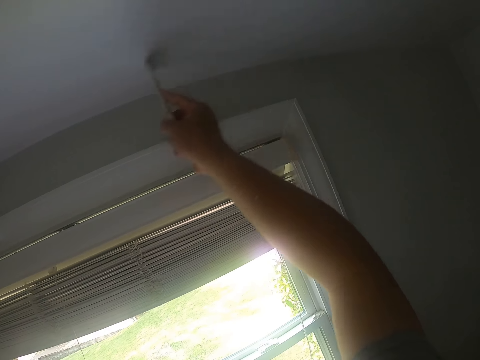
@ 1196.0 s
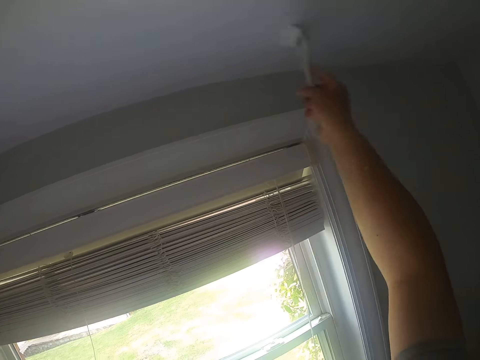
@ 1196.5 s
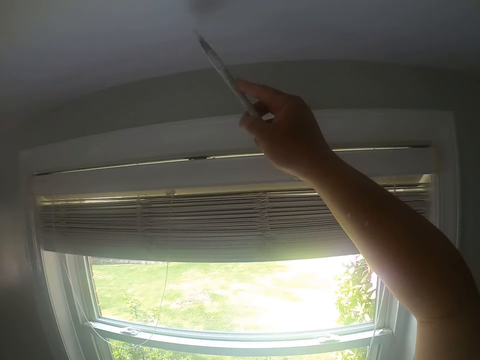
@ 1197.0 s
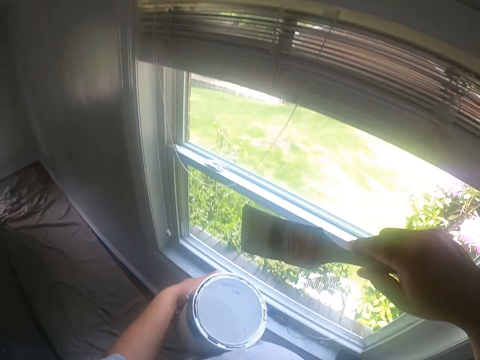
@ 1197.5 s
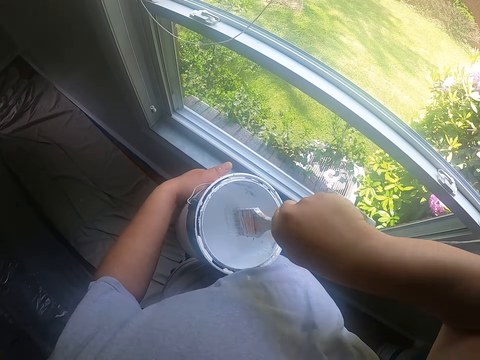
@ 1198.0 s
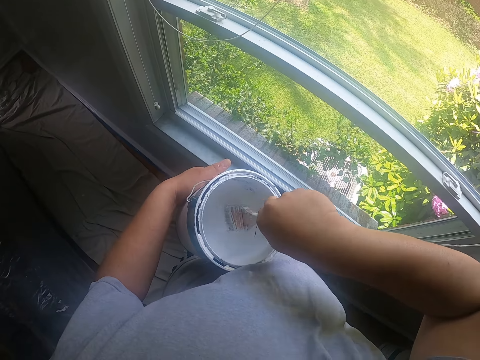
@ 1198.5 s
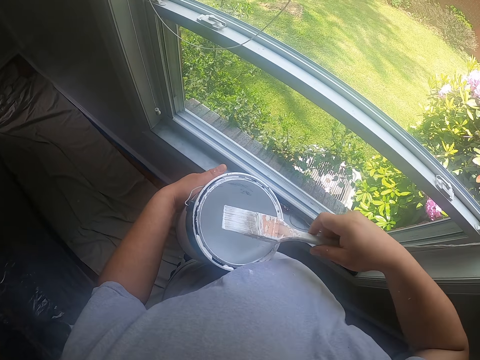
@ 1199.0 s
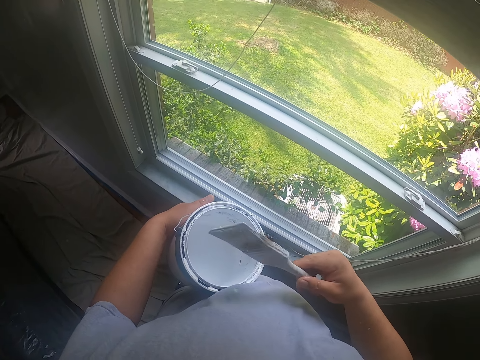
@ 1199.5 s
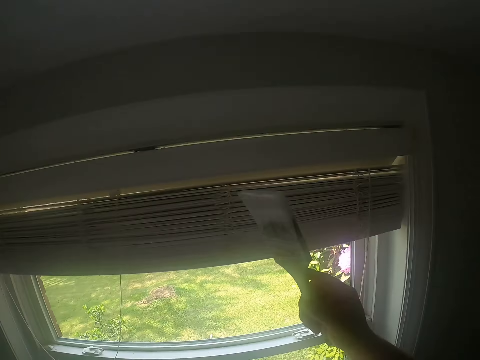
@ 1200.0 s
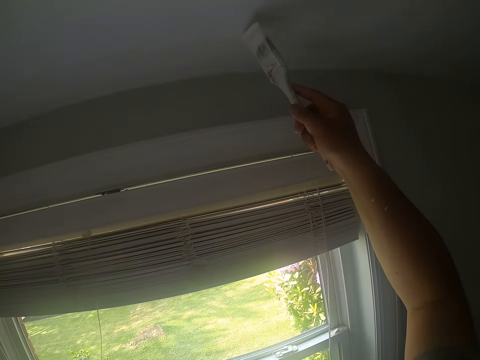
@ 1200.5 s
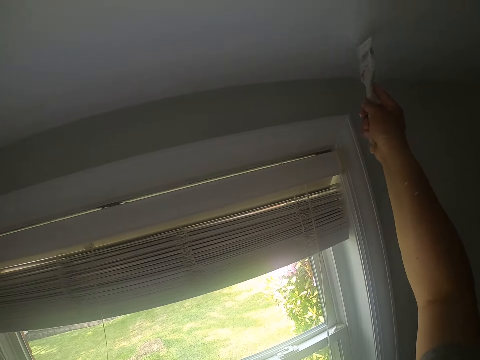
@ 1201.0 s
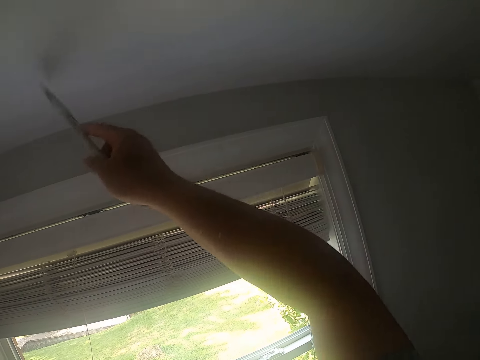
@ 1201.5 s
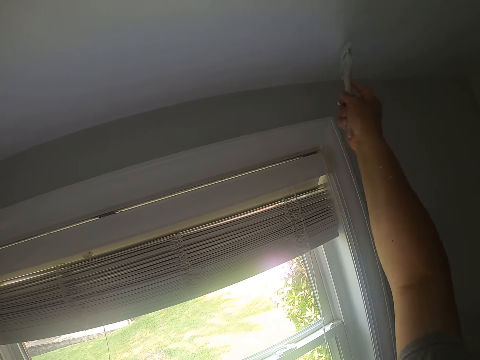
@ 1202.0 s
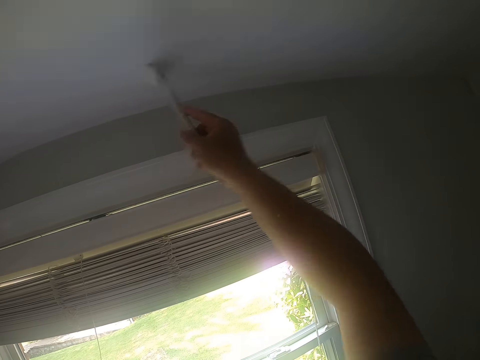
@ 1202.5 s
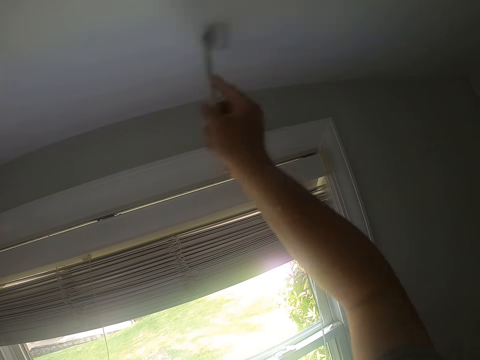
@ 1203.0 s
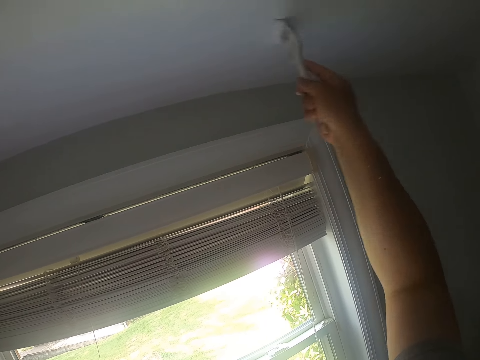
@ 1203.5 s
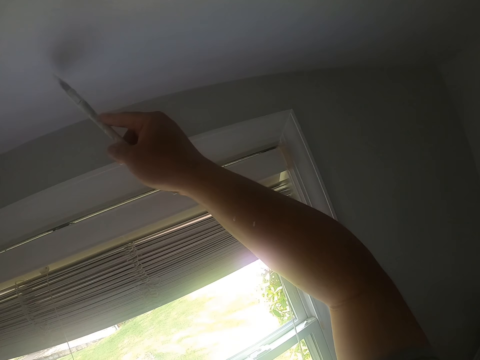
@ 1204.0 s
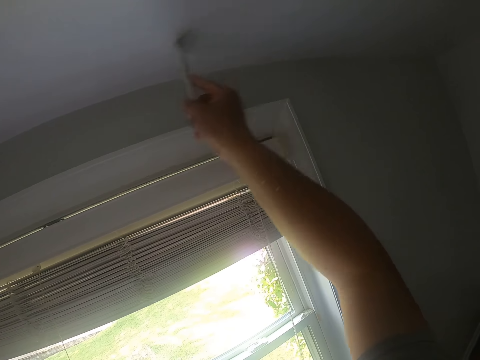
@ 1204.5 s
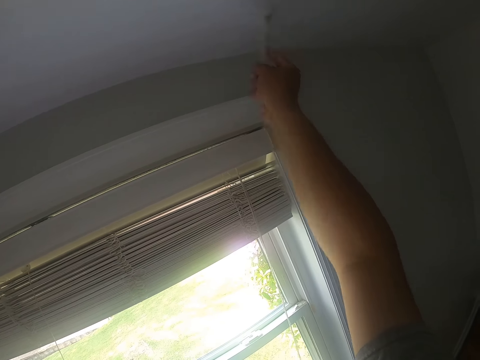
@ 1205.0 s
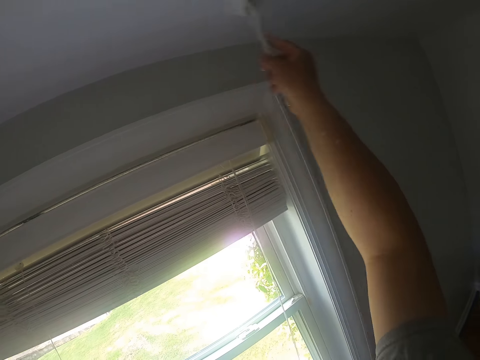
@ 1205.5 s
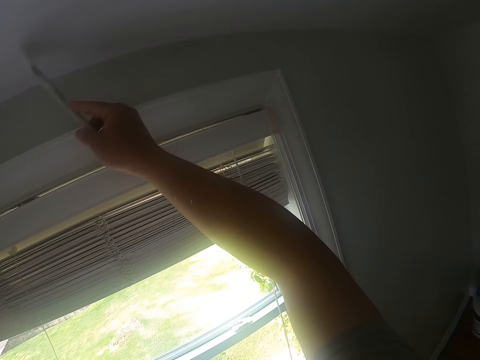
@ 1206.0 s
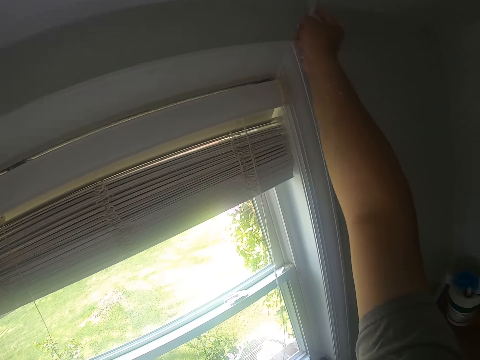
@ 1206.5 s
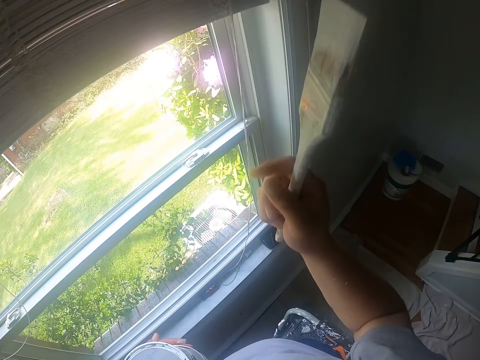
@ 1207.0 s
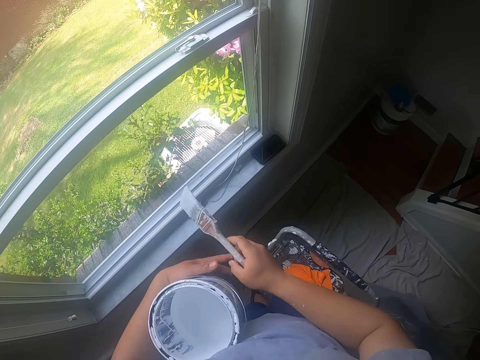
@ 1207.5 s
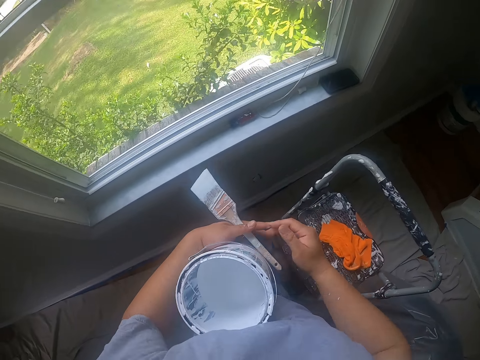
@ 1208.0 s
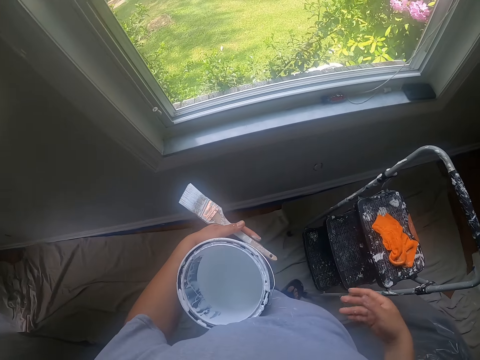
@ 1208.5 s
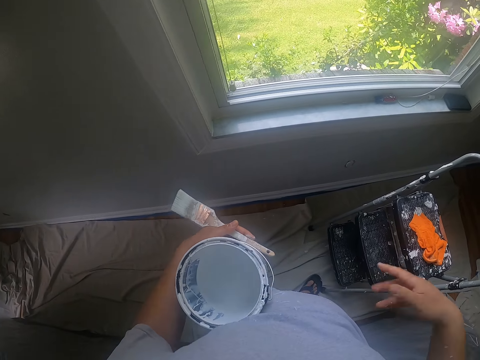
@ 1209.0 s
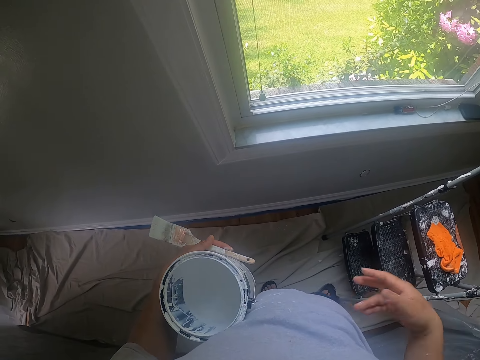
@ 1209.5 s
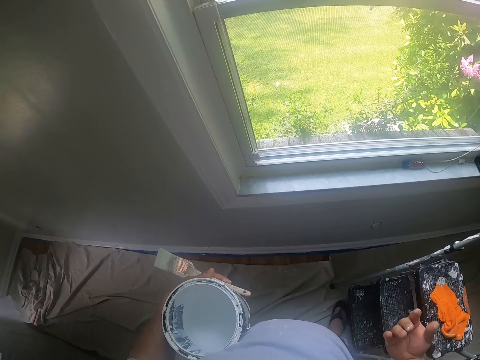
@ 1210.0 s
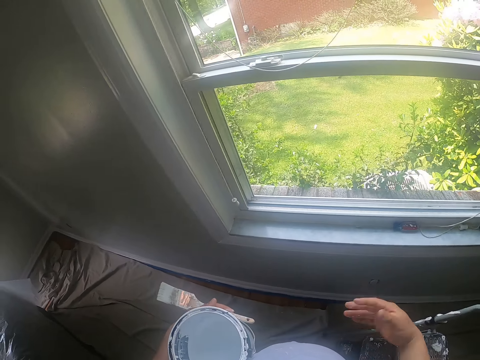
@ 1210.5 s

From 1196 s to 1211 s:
The camera wearer dips the paintbrush into the can of paint with his right hand. He shakes off excess paint on the paintbrush with his right hand. He turns the paintbrush. He paints the ceiling with the paintbrush in his right hand. He passes the paintbrush from his right hand to his left hand. He descends from the ladder. He shakes off his right hand.

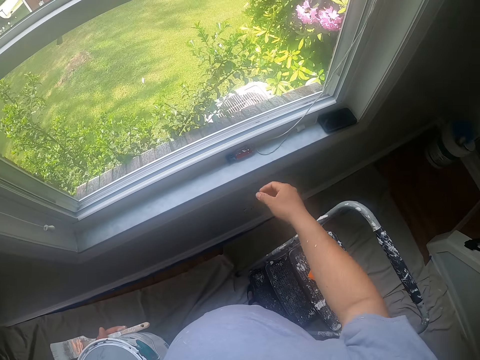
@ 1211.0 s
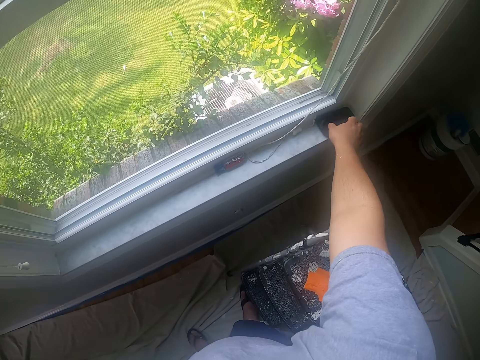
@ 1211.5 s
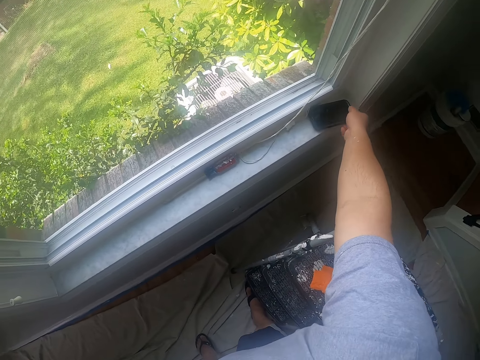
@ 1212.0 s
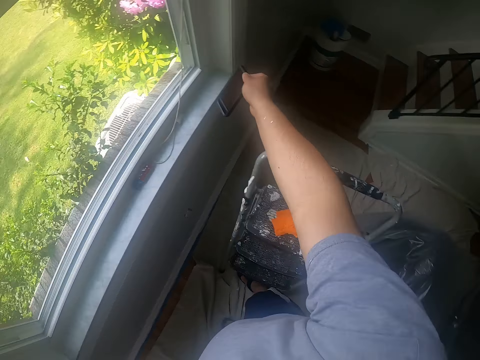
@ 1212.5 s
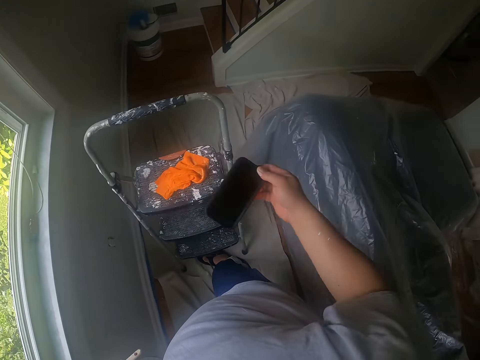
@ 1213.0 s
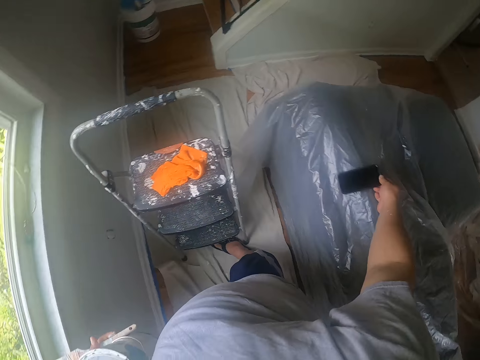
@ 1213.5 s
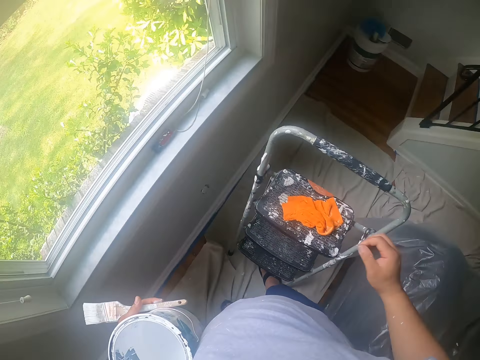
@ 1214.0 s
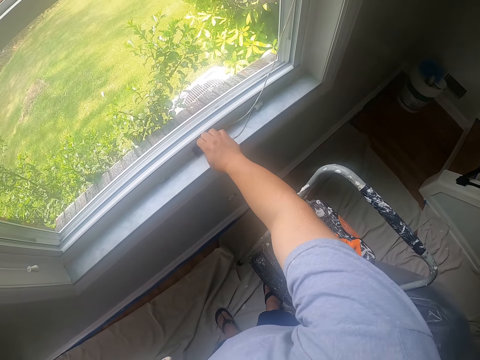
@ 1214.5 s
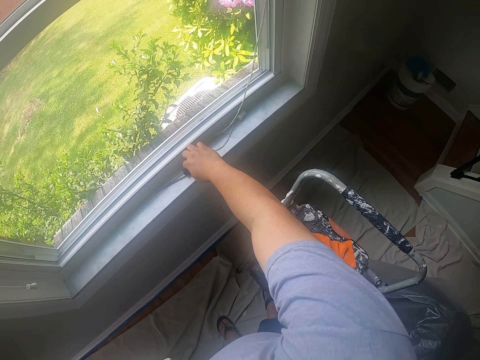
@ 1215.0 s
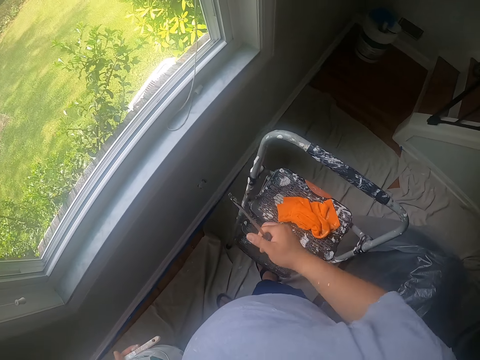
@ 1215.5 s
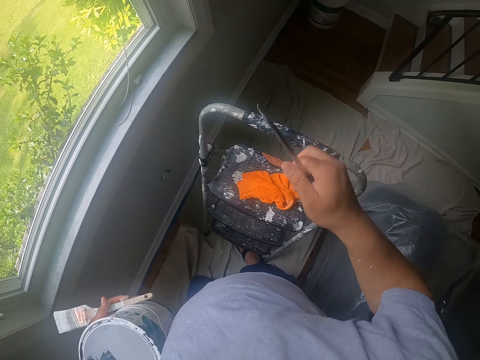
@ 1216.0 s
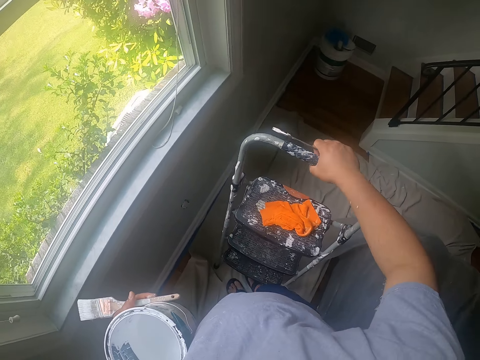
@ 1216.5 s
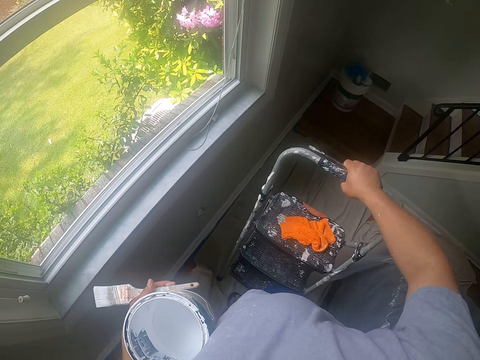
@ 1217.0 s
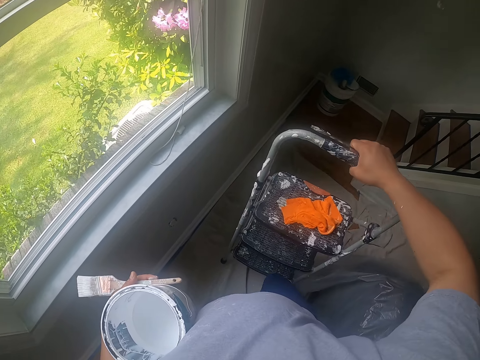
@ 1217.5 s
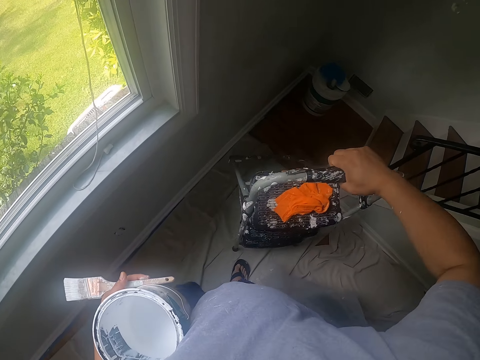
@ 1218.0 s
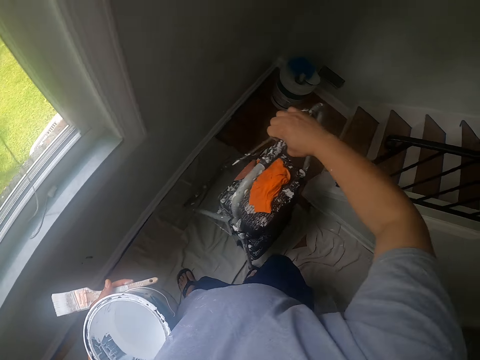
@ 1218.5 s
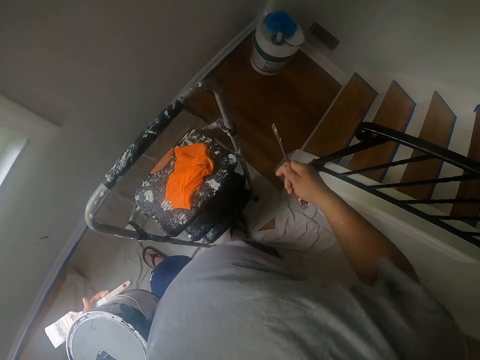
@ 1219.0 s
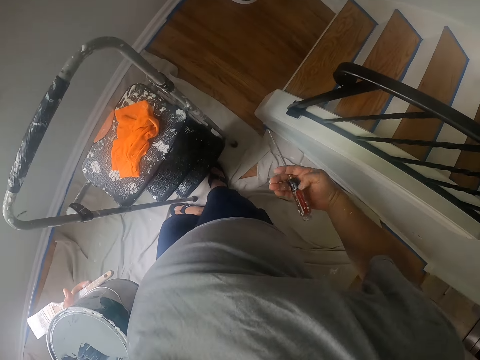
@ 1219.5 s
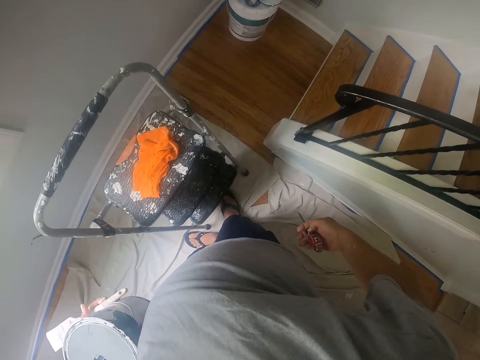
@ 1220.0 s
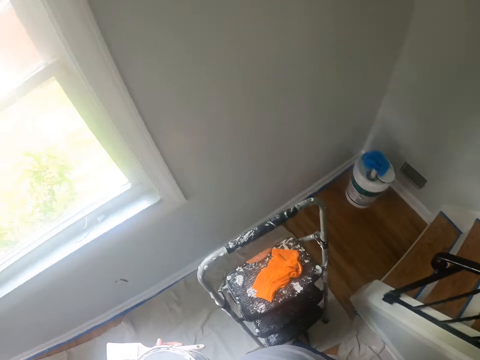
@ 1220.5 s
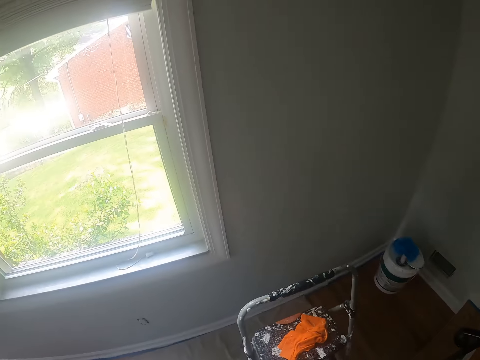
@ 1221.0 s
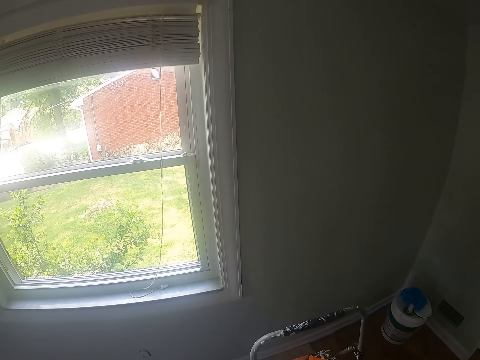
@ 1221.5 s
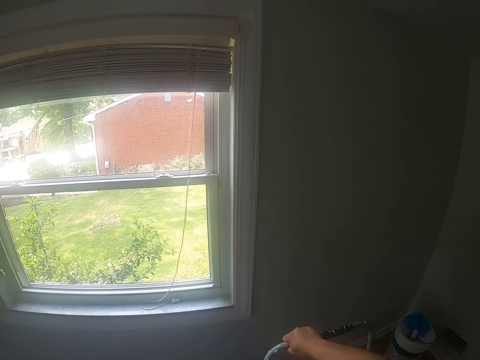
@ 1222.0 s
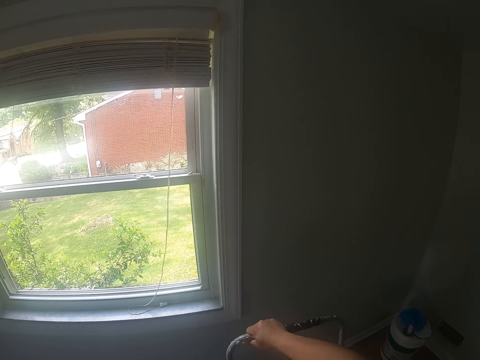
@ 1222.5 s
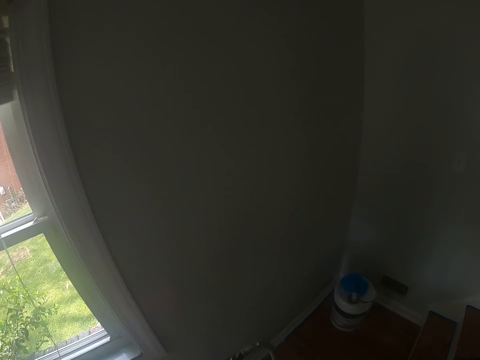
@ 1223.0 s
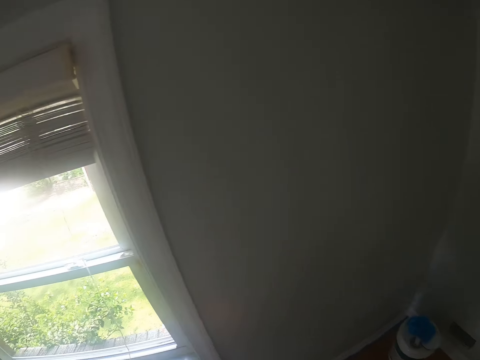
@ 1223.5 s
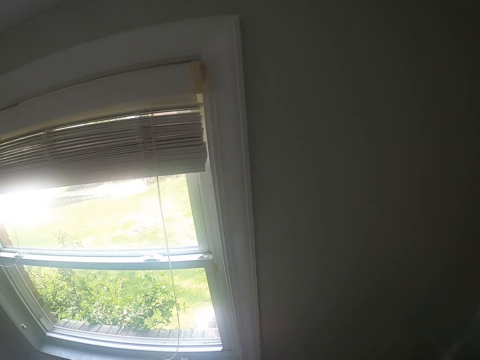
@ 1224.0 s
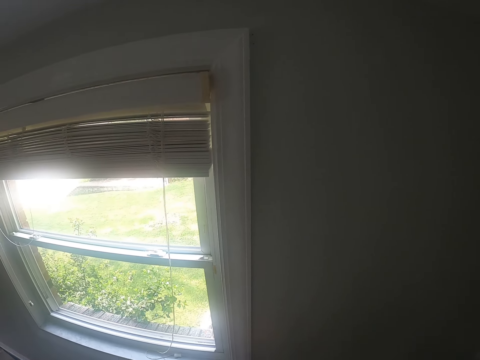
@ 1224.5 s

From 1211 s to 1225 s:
The camera wearer picks up a smartphone from the window frame with his right hand. He drops the smartphone on a couch with his right hand. He picks up a screwdriver from the window frame with his right hand. He picks up the ladder with his right hand. He moves with the ladder. He puts the ladder on another part of the floor with his right hand. He puts the screwdriver into his right trouser pocket with his right hand. He turns the screwdriver. He climbs the ladder.
